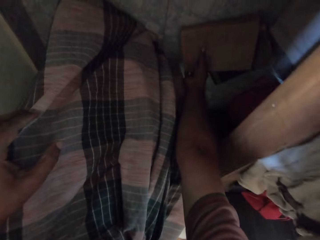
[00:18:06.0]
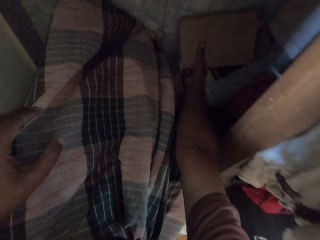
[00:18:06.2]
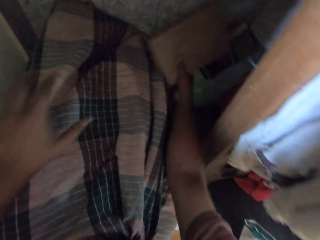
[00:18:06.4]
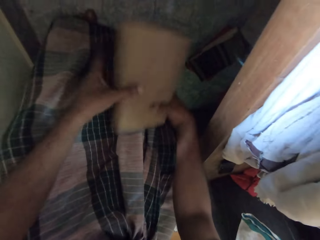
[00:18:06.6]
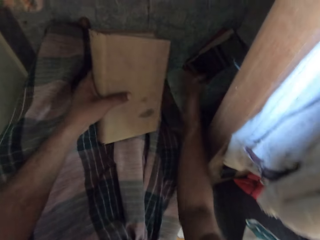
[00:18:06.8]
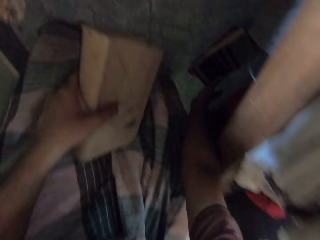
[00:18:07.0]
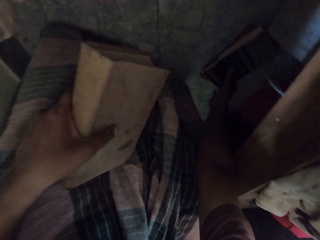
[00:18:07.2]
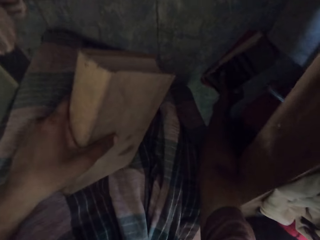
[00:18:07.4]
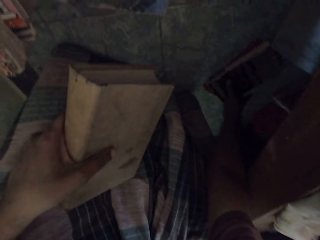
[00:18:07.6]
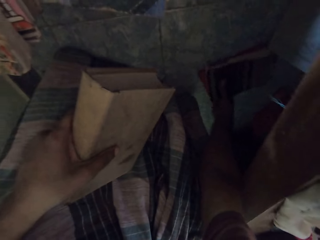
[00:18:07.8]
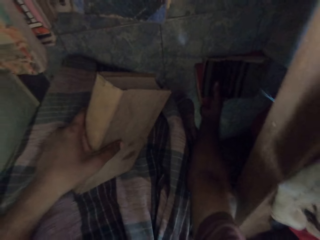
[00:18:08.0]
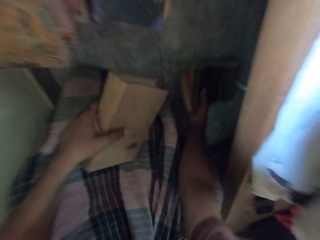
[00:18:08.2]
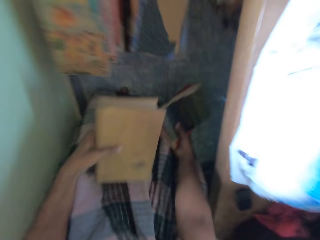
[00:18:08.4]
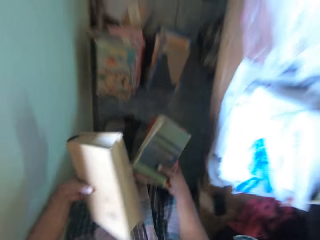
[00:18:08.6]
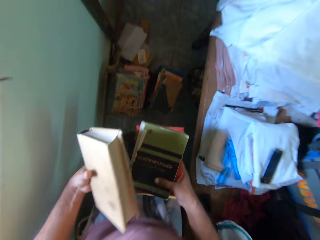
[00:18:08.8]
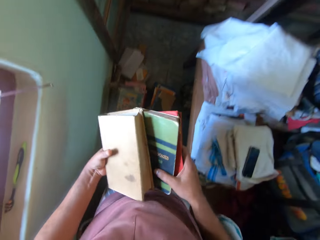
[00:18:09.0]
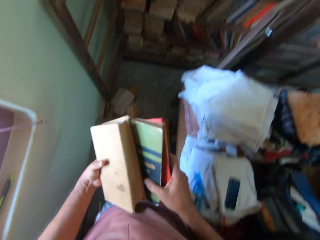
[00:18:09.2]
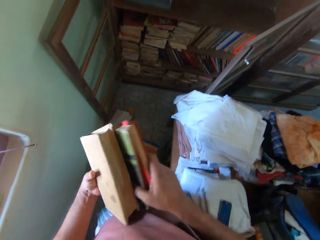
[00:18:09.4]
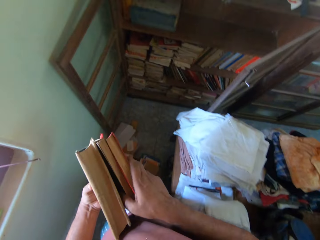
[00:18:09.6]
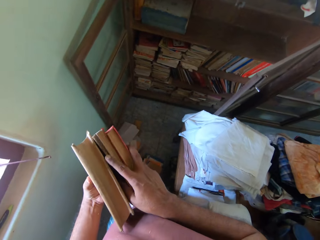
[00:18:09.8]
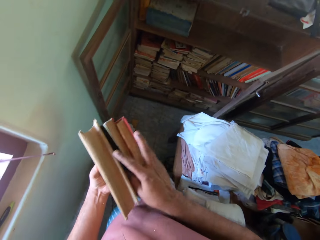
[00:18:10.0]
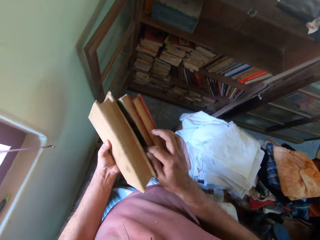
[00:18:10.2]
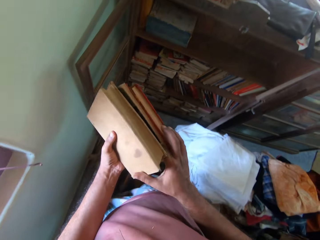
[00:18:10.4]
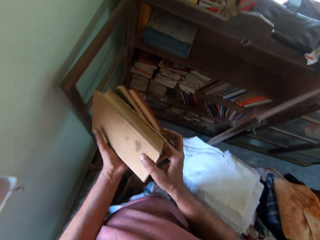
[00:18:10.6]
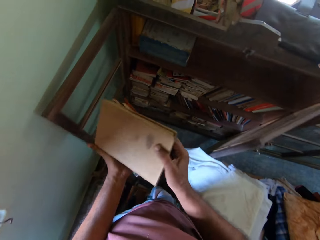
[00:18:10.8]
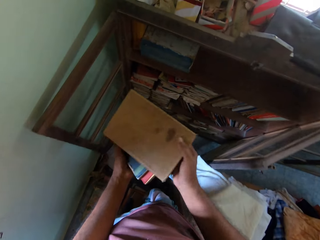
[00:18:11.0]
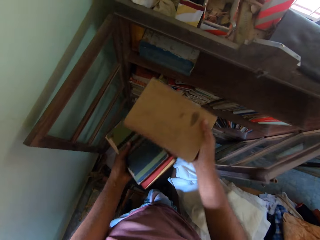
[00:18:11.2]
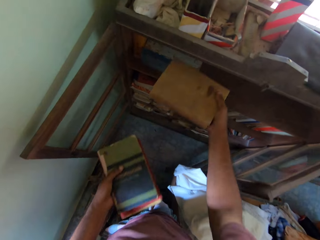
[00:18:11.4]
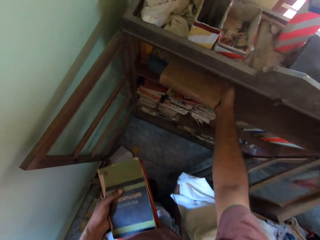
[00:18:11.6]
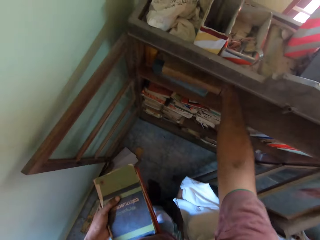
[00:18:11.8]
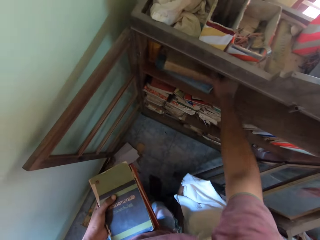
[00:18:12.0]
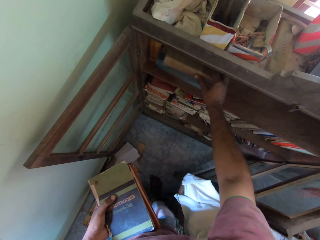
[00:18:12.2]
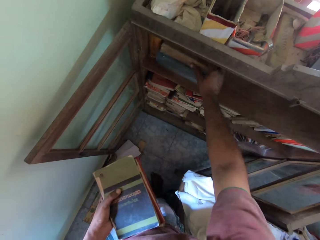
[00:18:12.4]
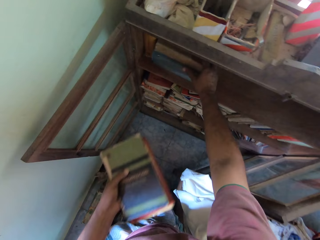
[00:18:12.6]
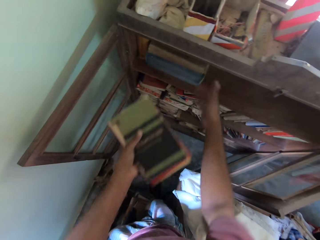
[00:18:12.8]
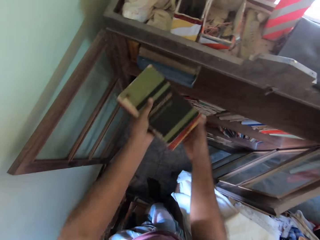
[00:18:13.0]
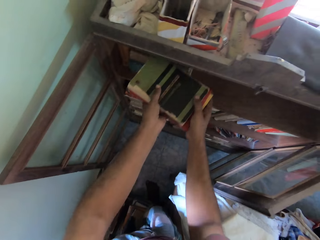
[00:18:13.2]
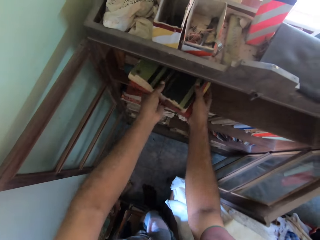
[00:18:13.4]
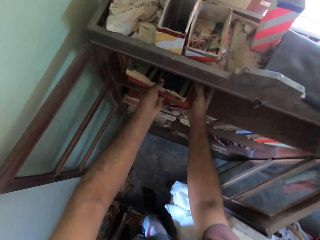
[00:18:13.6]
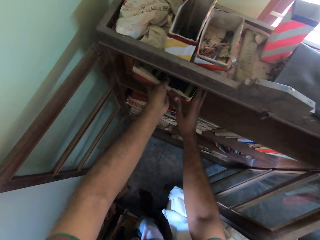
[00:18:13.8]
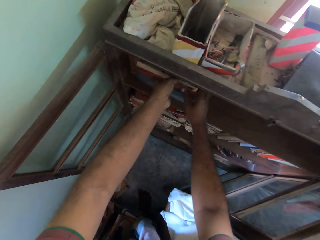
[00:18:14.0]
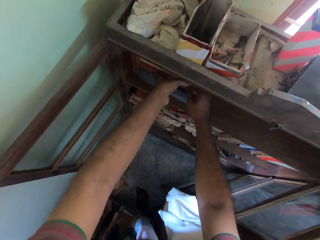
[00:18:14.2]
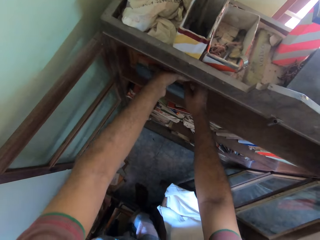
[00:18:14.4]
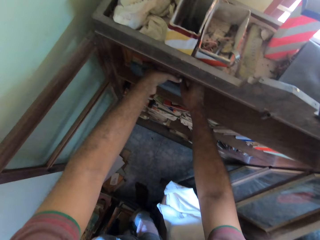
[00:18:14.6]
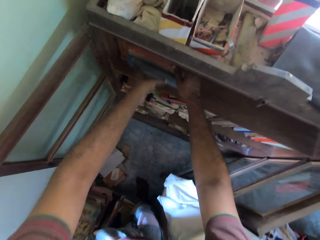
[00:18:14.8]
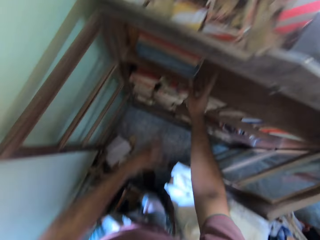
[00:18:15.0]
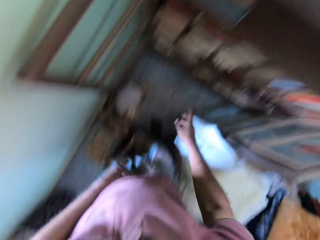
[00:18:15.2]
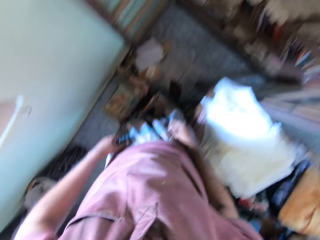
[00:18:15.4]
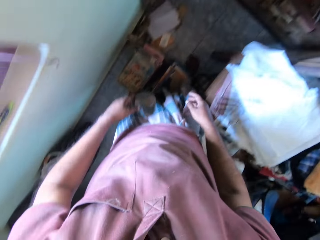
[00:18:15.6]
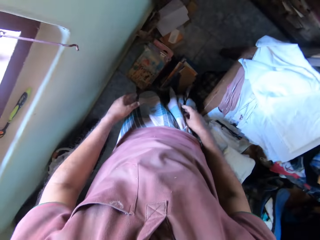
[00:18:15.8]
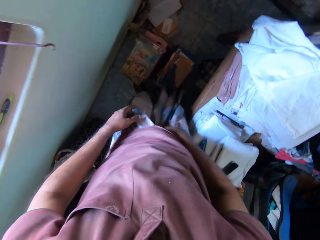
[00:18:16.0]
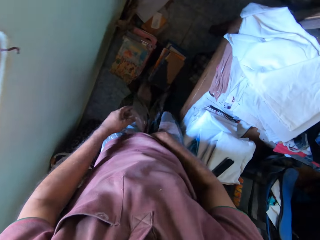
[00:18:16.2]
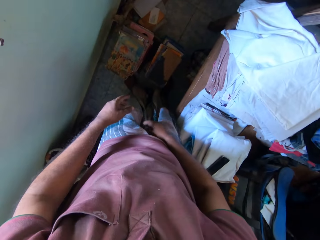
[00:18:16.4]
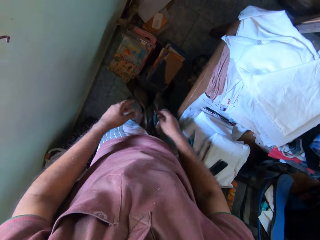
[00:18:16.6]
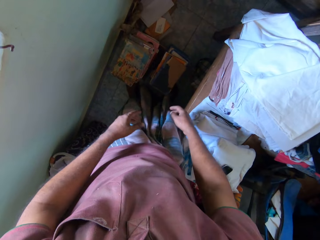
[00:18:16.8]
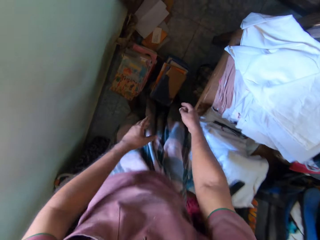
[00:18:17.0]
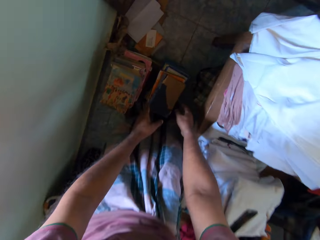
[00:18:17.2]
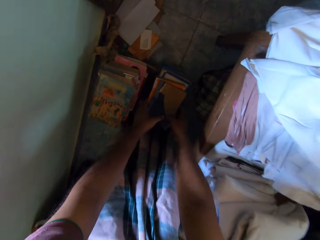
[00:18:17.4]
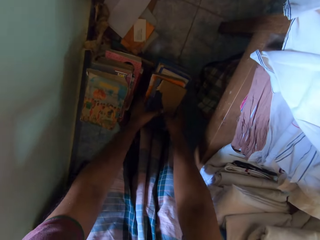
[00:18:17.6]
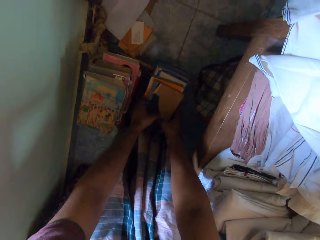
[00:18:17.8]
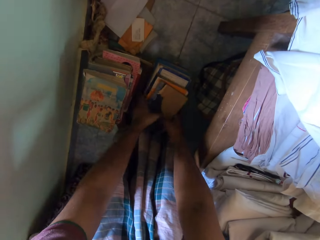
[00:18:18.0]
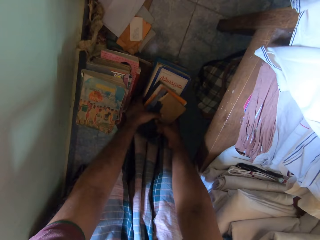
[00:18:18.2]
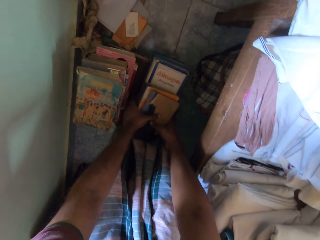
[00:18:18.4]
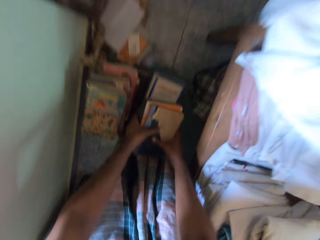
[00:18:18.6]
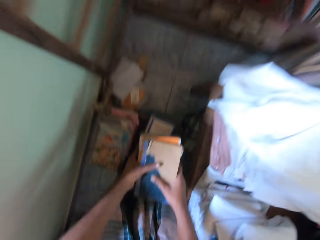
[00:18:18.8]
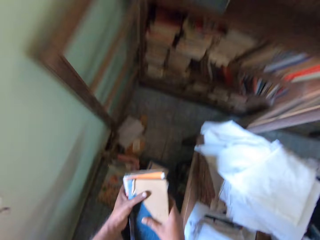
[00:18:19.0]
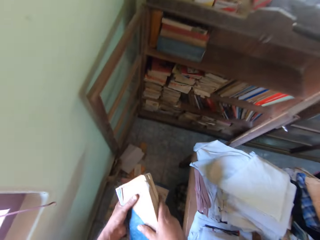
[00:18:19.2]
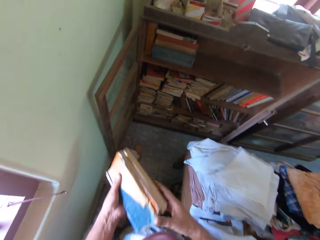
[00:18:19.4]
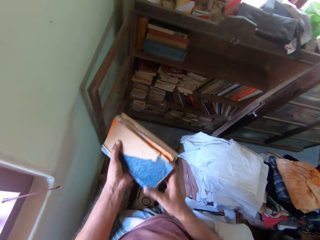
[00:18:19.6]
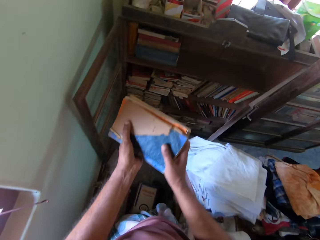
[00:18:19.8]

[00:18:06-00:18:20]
The camera wearer picks a book from the stack on the floor with his right hand. He passes the book from his right hand to his left hand. He picks the books on the floor with his right hand. He puts the books in his left hand from his right hand. He puts a book in the shelf with his right hand. He puts the books in his left hand in the shelf with his hands. He moves in the room and bends in the room. He picks books from the floor with his hands.

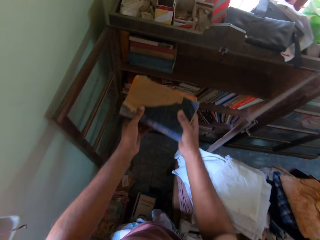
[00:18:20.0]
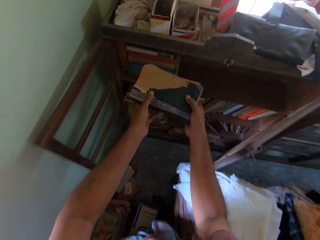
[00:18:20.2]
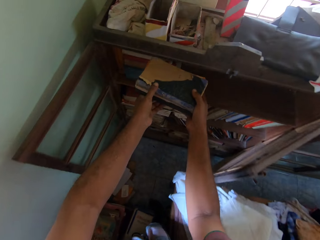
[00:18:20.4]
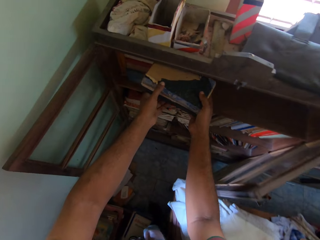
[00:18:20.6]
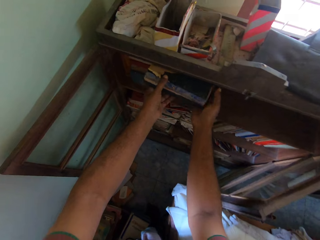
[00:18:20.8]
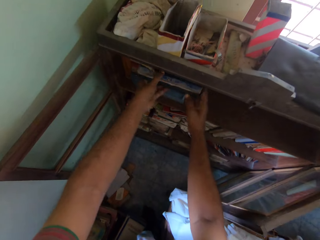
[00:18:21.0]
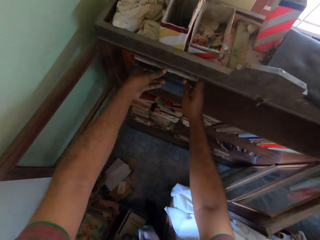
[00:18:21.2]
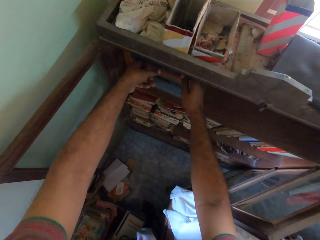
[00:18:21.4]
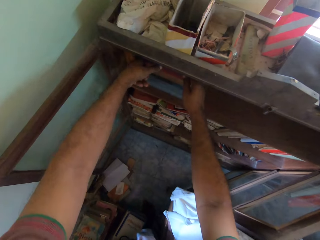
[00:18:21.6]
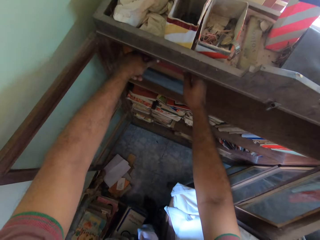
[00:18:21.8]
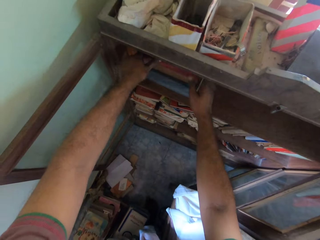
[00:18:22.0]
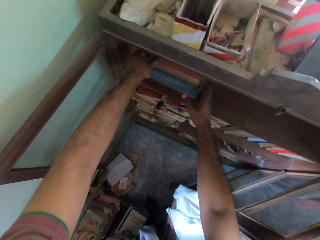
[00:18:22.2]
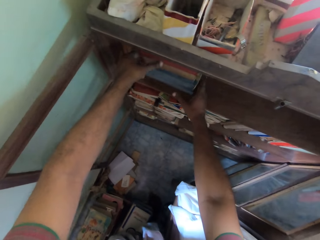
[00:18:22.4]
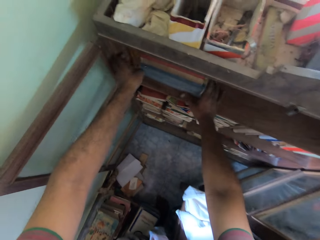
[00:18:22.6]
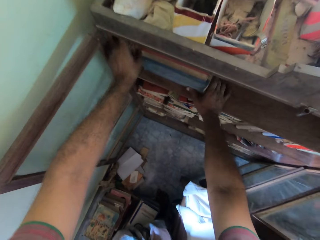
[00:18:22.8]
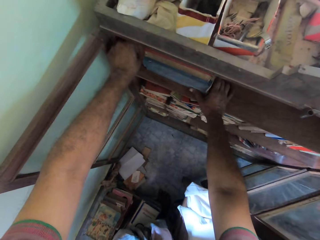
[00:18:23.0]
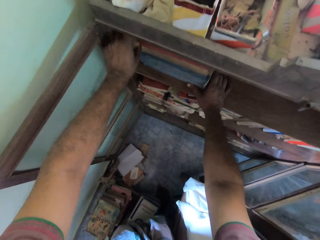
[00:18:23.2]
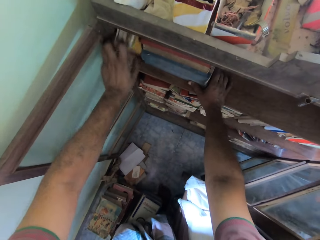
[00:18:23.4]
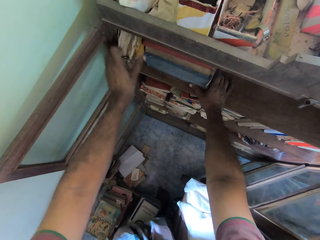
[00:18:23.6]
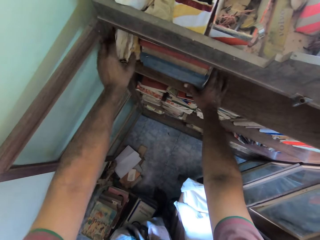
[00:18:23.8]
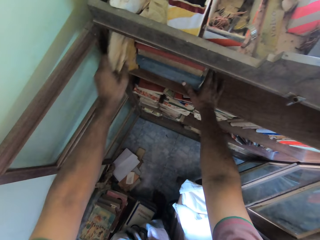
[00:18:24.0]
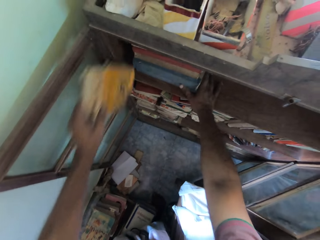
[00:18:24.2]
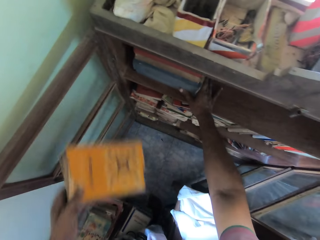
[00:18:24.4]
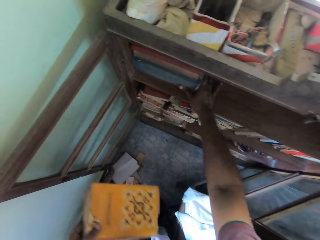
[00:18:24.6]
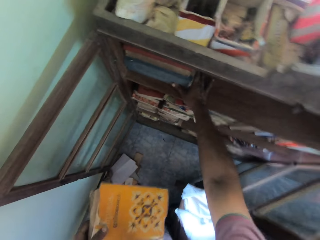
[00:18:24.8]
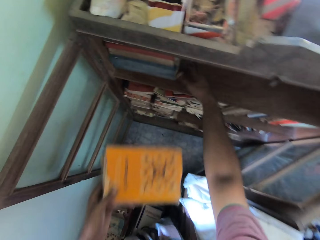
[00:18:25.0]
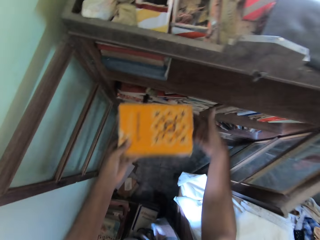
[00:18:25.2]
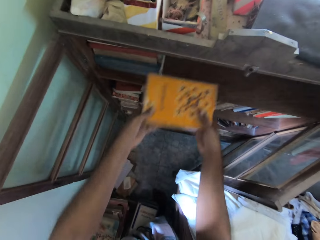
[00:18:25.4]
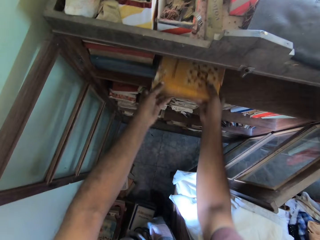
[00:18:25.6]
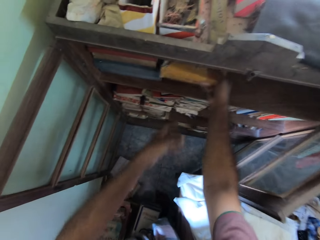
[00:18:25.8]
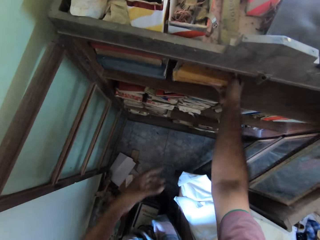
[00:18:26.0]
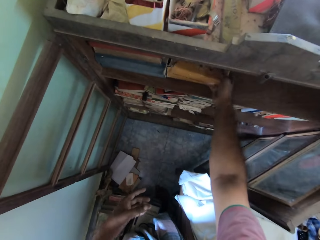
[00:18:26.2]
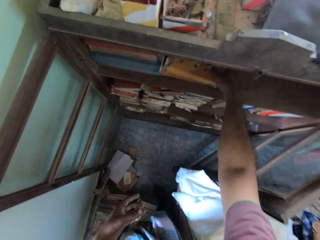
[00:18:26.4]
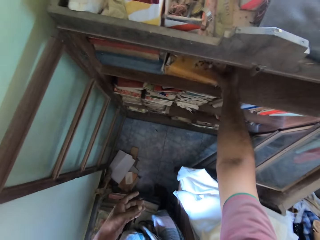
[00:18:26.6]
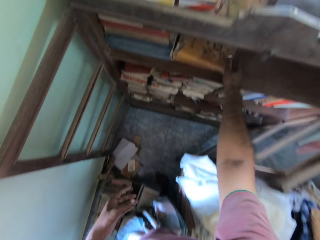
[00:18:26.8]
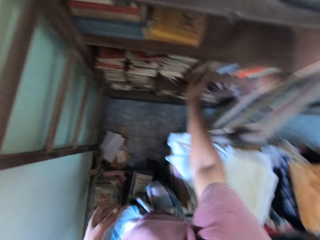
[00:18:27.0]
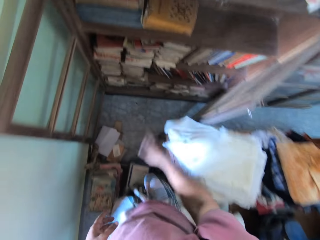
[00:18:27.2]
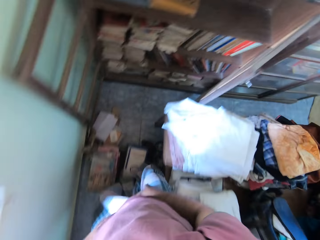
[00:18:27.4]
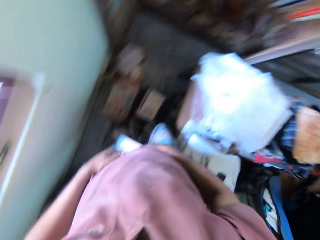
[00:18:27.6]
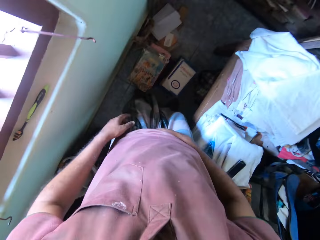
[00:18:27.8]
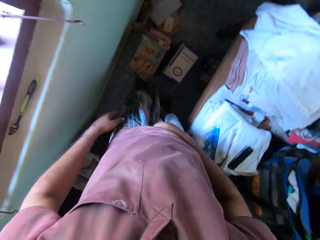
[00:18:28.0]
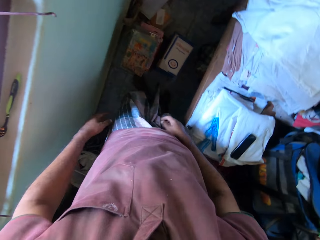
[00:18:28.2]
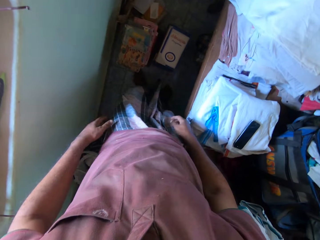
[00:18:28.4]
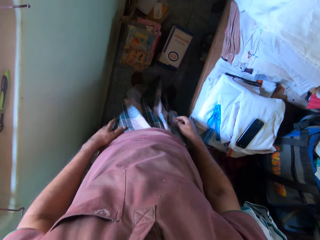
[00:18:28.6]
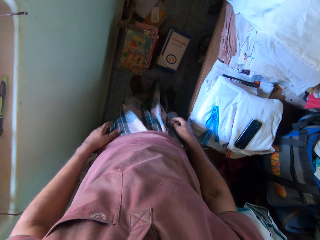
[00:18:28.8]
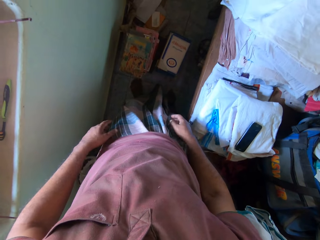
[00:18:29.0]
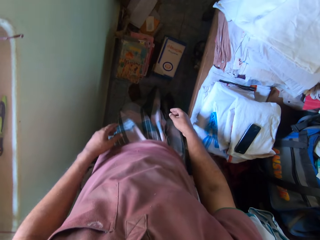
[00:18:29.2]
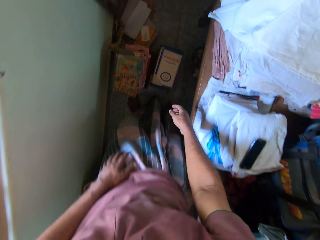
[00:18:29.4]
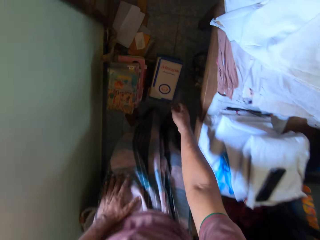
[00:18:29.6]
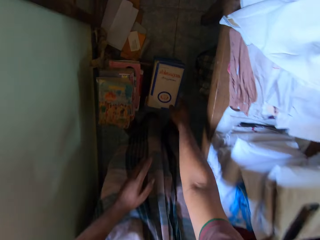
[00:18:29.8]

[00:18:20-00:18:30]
The camera wearer places the books in the shelf with his hands. He picks a book from the shelf with his left hand. He adjusts books in the shelf with his right hand. He drags the books in the shelf. He places the book in the shelf with his hands. He holds the book with both hands. He holds the cloth. He bends in the room.
